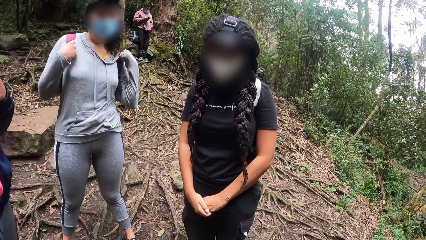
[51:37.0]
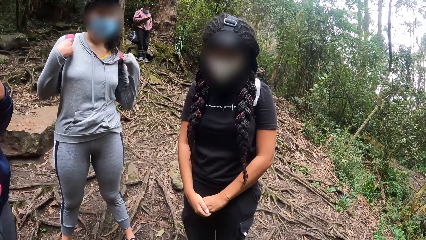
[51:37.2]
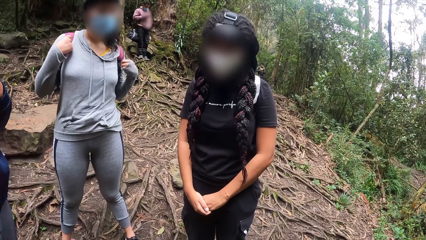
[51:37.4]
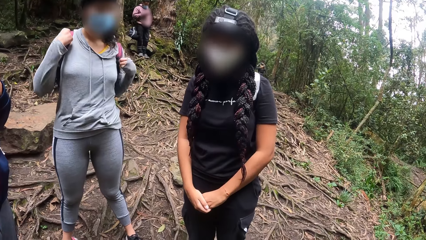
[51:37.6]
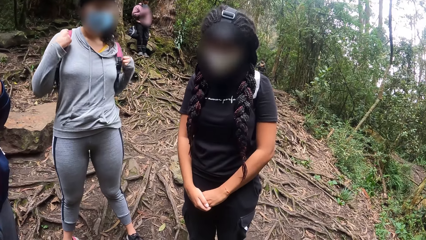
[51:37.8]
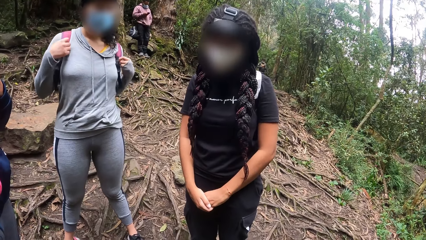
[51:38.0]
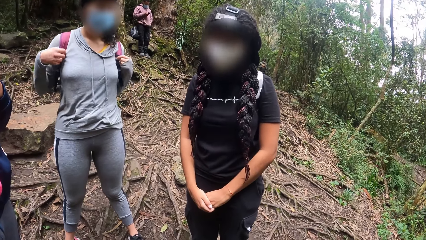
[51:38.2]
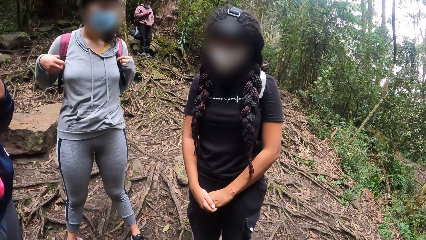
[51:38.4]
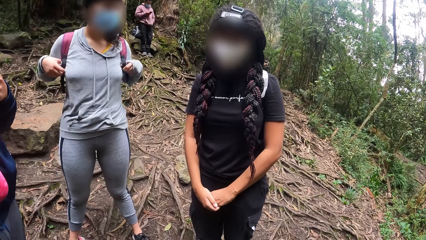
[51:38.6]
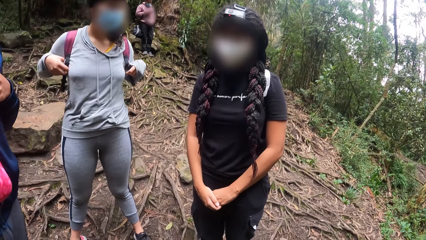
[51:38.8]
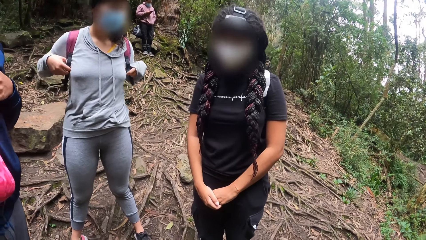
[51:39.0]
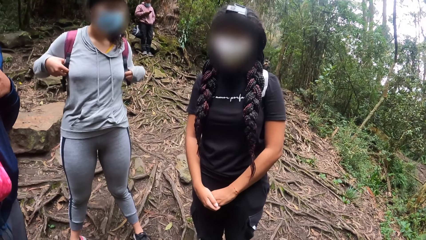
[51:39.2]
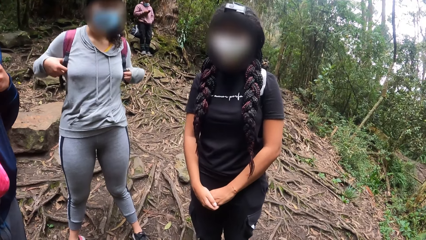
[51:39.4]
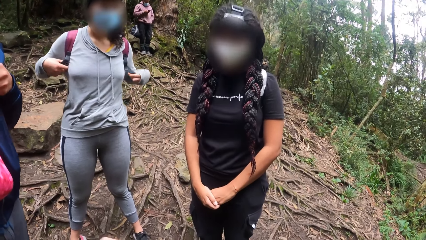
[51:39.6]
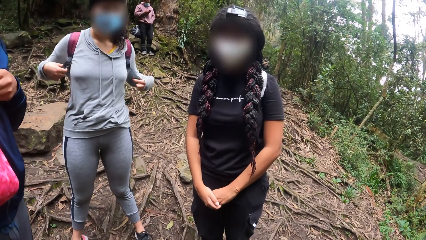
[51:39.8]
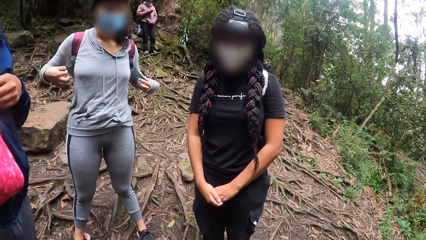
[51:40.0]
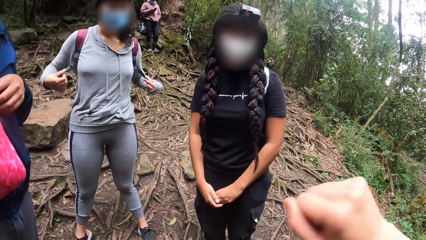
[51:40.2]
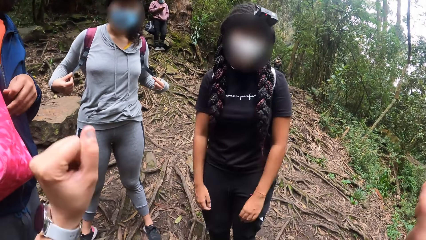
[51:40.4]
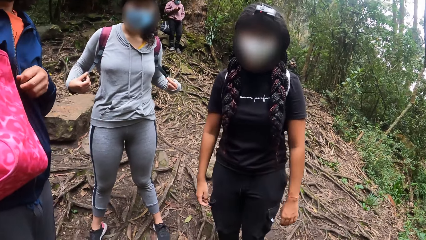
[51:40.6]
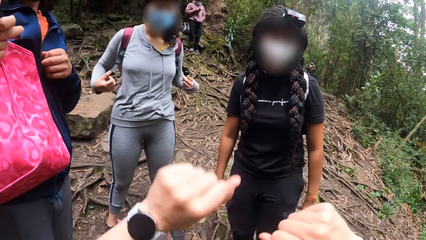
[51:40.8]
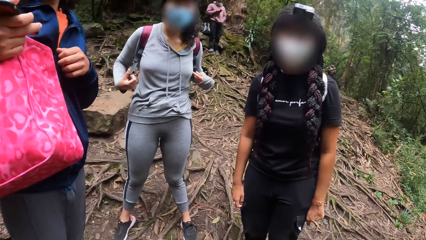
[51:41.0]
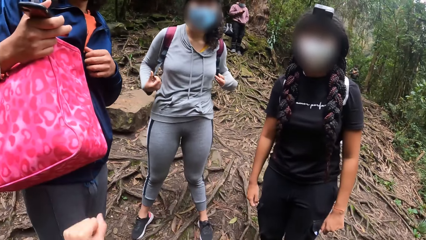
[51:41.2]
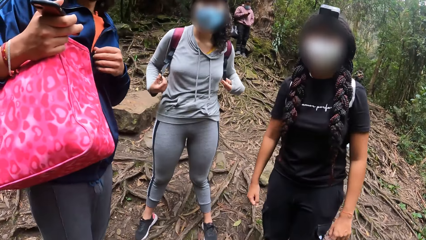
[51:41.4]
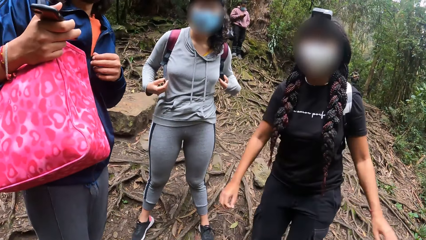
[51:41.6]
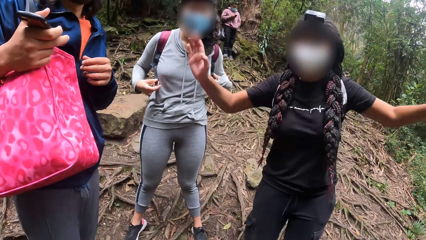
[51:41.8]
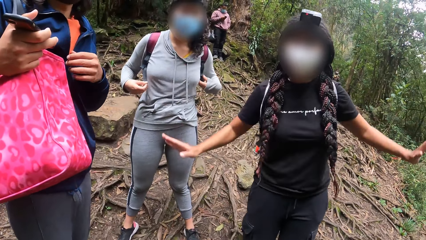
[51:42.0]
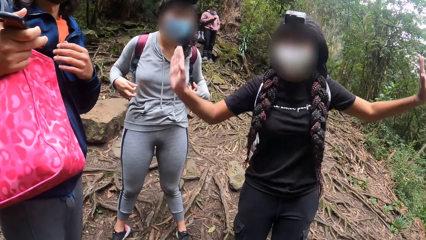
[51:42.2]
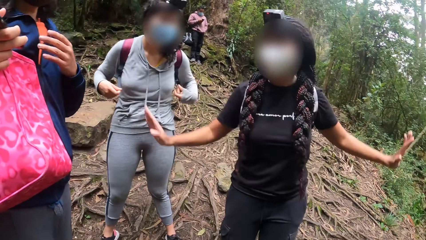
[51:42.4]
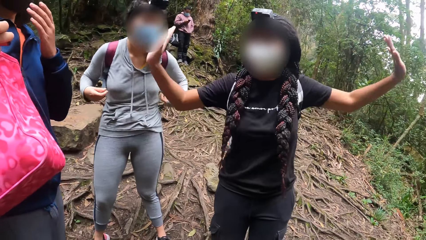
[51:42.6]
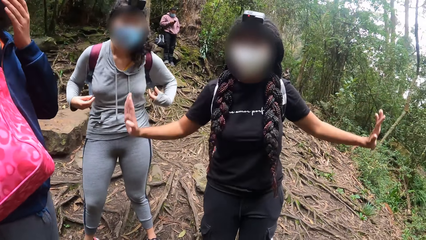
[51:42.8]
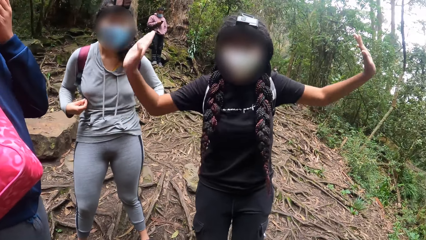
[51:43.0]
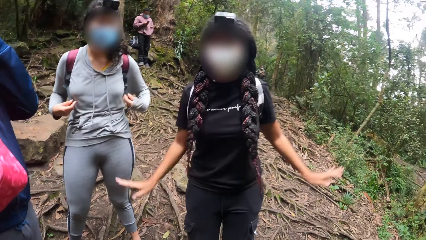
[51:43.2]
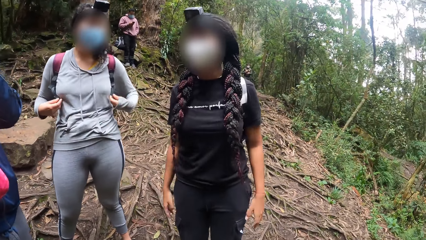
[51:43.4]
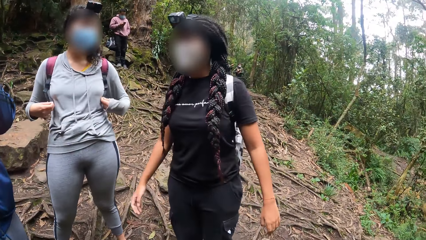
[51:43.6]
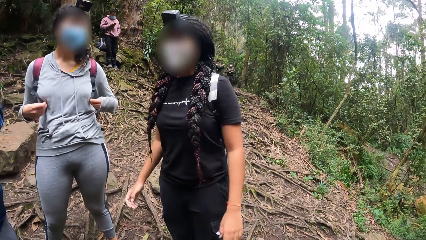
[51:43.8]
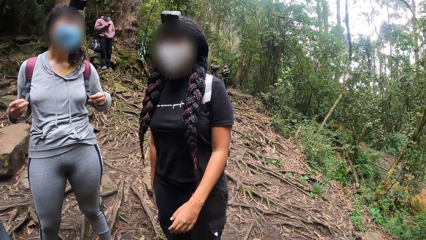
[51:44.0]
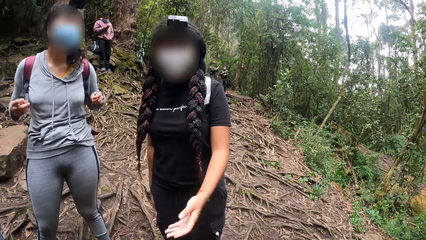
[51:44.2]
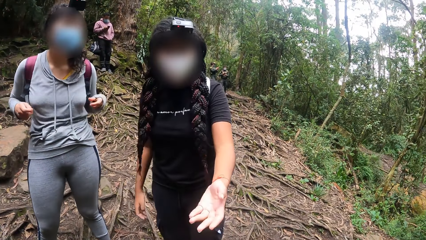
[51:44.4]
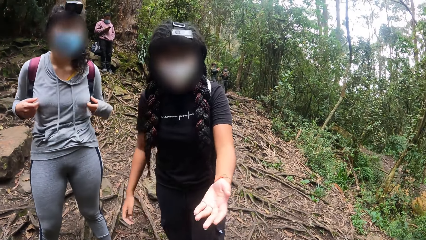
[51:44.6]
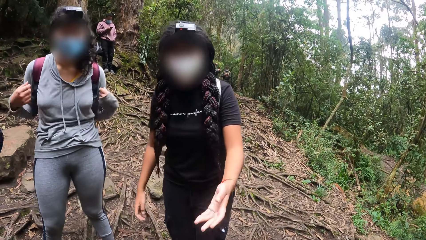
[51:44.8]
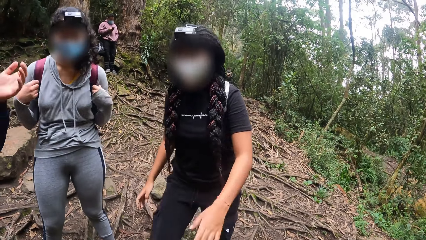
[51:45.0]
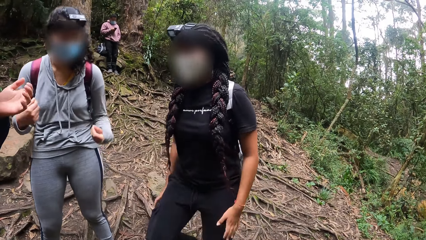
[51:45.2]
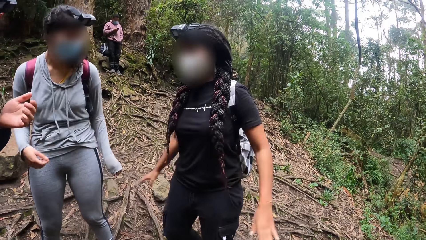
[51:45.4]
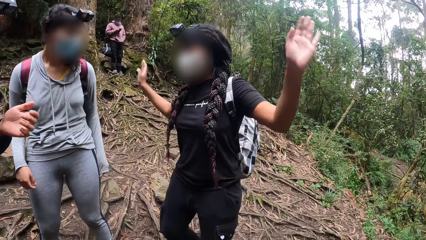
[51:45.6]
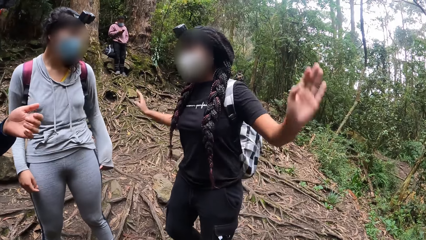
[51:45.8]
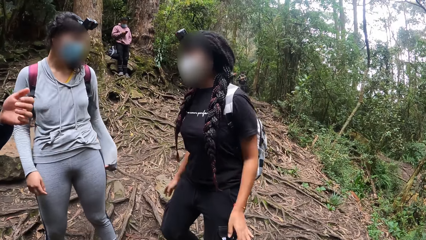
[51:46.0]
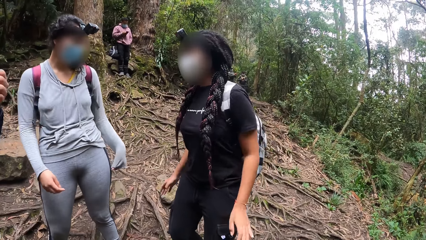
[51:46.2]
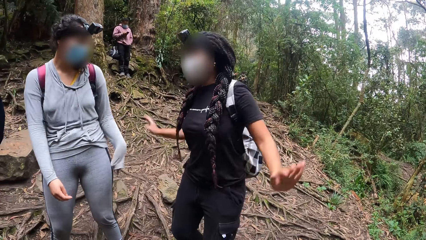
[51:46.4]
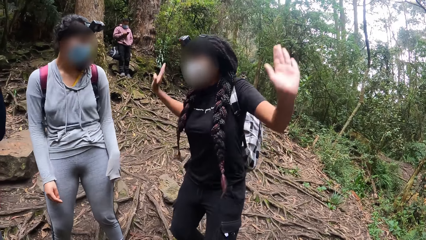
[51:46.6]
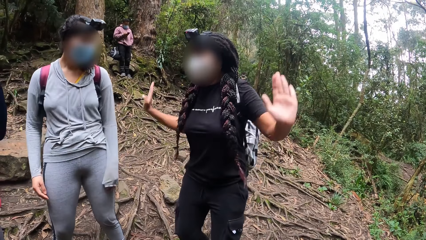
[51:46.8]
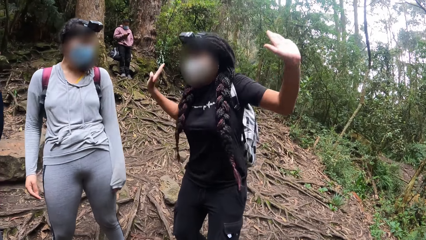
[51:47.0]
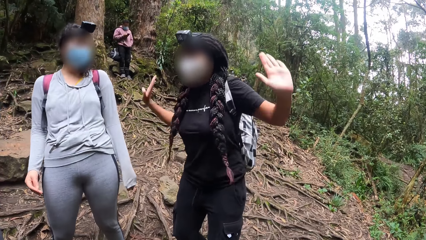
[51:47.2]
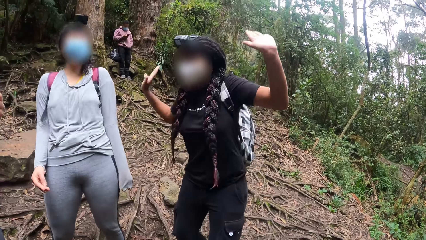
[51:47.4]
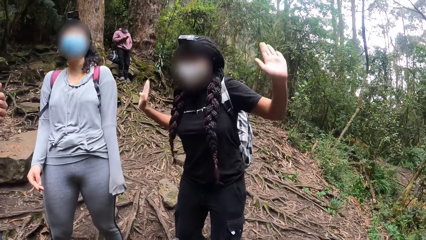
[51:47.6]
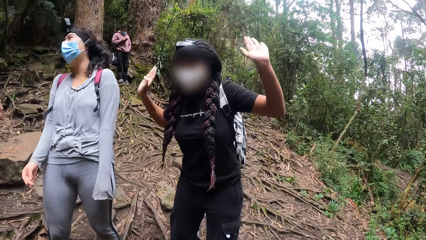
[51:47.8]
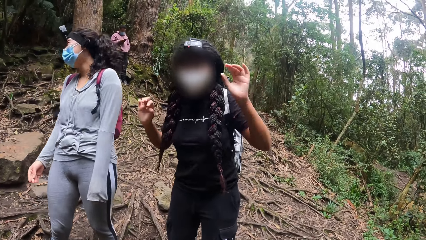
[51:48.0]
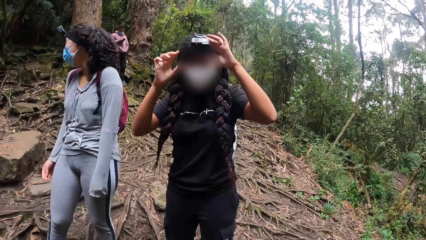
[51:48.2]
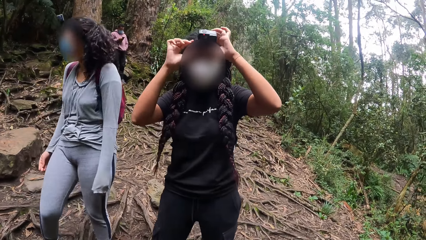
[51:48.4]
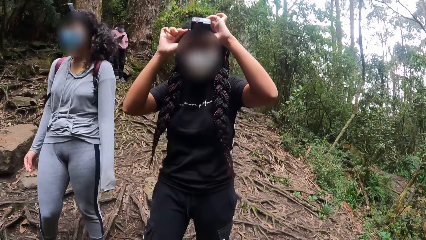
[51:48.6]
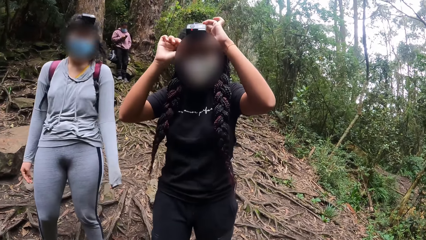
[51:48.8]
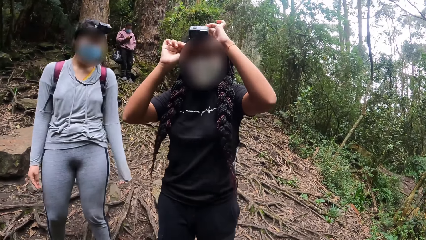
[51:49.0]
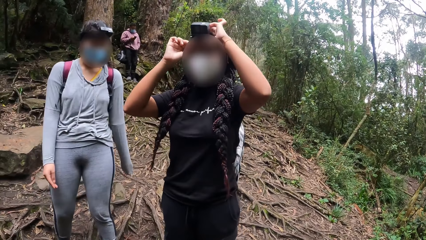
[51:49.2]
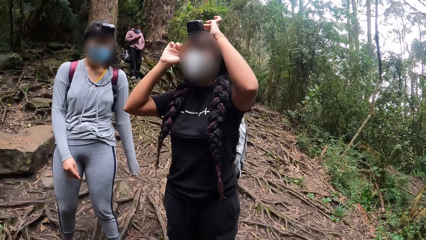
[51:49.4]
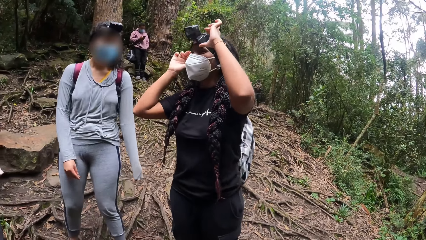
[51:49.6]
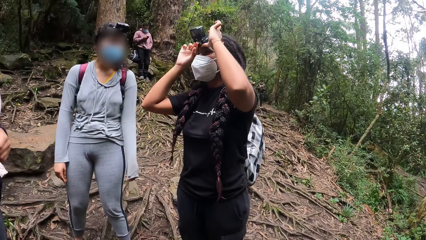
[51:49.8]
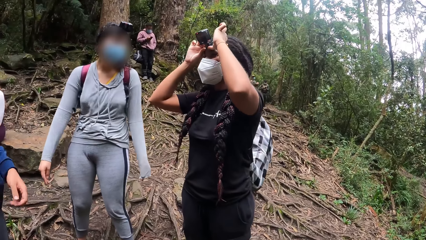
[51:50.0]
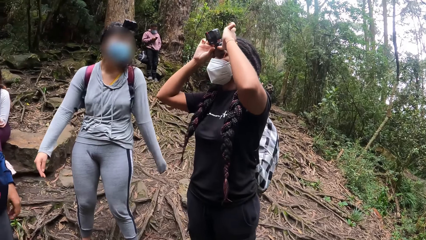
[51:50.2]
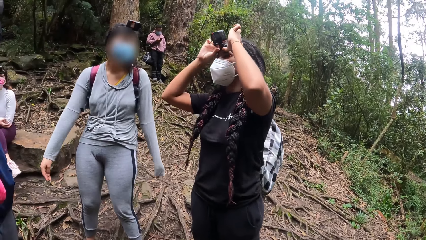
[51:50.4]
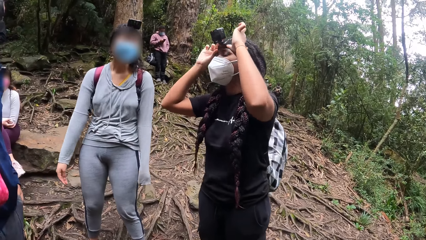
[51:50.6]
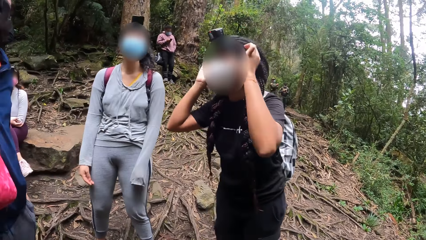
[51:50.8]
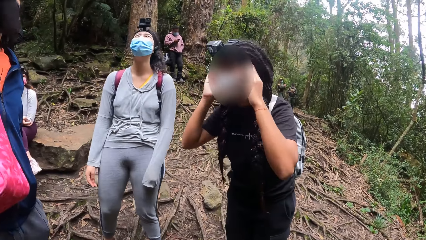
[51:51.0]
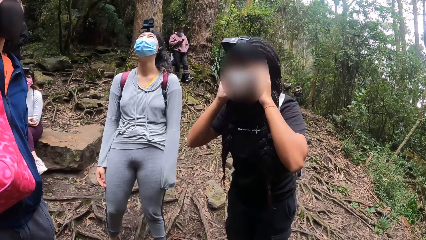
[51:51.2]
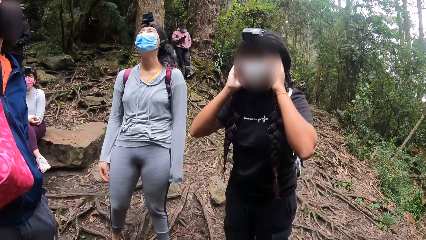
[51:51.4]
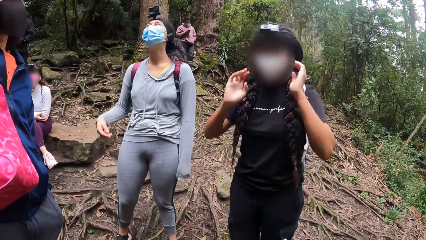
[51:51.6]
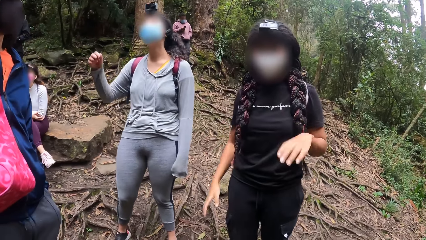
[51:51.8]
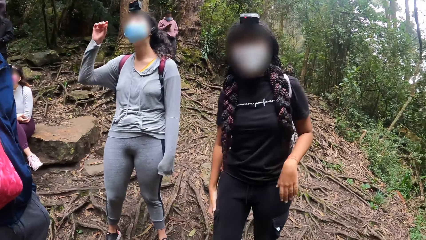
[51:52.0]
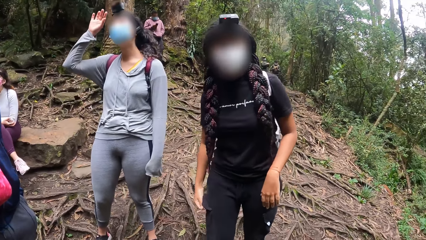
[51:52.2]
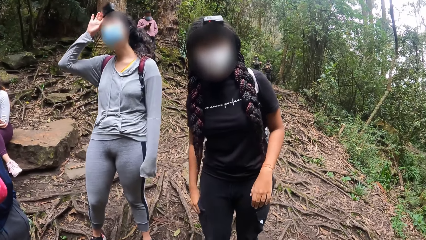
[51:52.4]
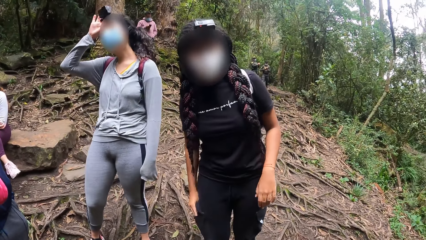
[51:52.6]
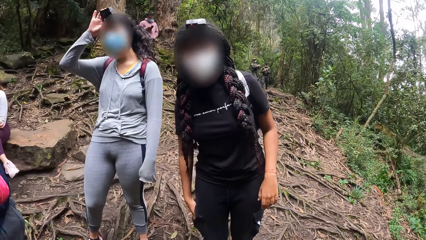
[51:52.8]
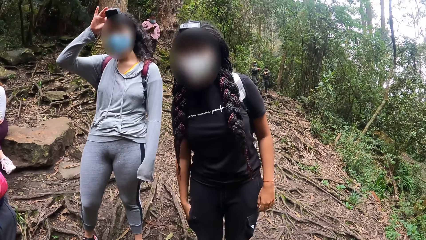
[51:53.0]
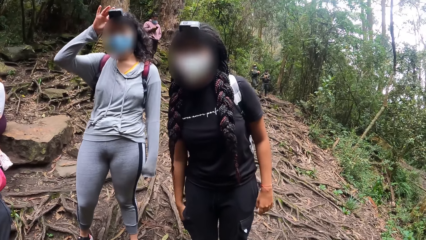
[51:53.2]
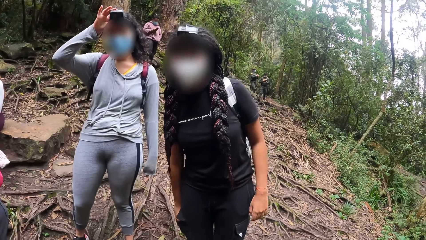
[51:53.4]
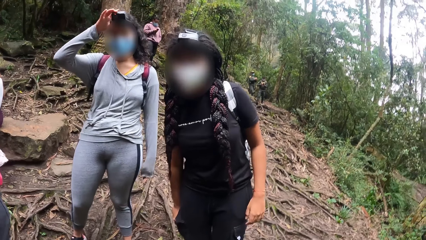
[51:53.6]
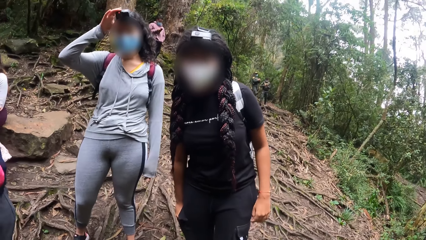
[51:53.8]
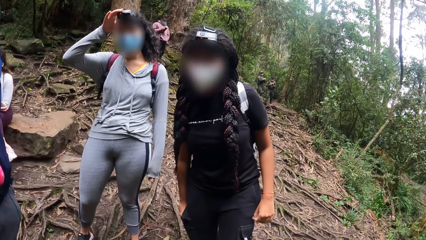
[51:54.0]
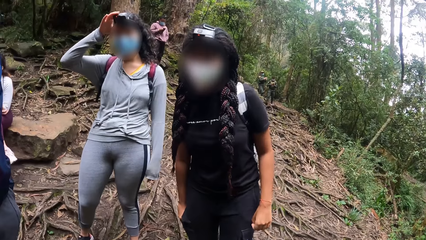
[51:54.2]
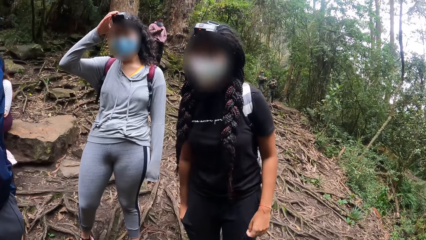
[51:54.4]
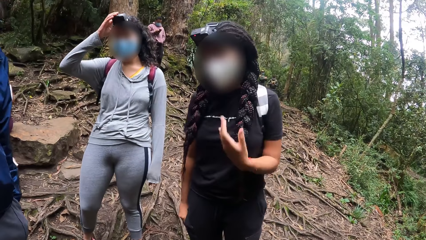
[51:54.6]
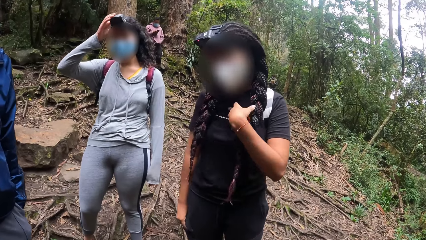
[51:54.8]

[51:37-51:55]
A lady nods her head. The camera wearer converses with the lady. She moves her hands. The lady dances. The lady moves her hands. Another woman laughs. The lady holds the camera. The lady gesticulates with the left hand.
